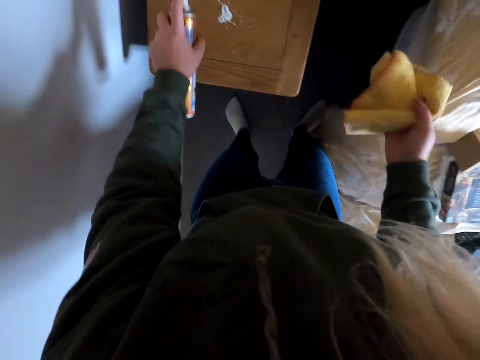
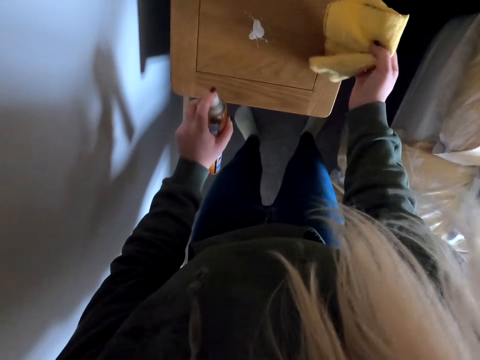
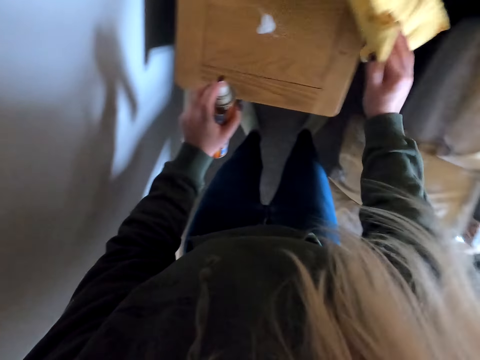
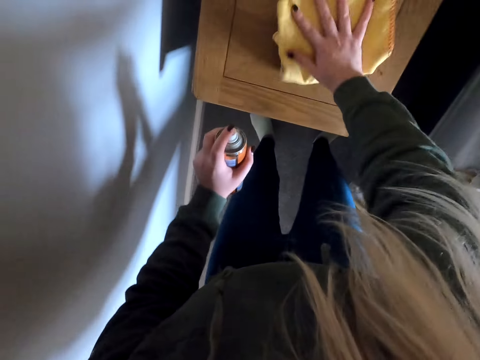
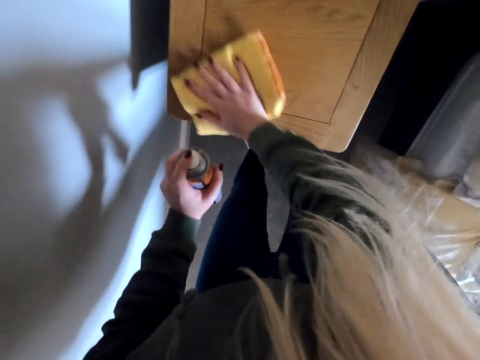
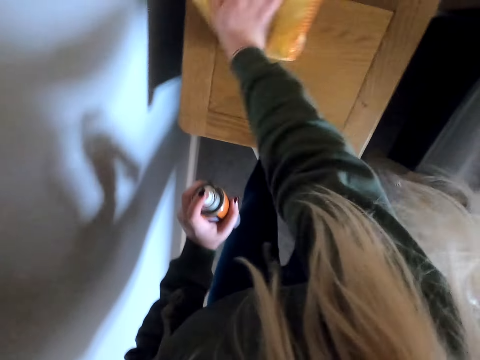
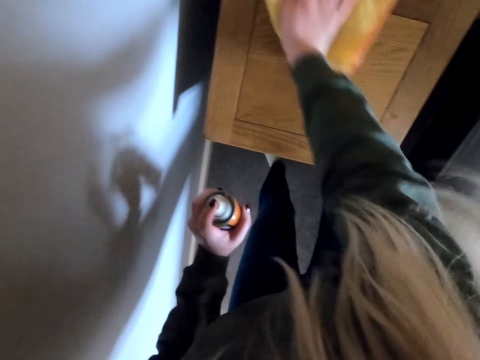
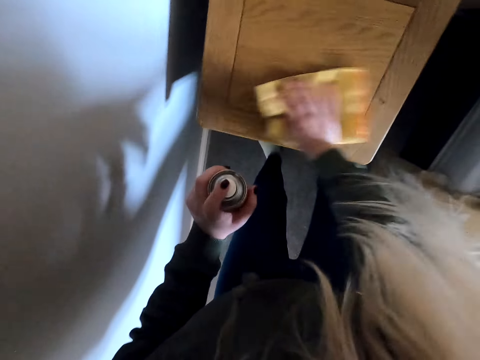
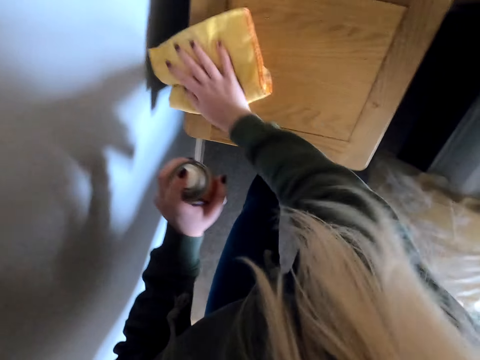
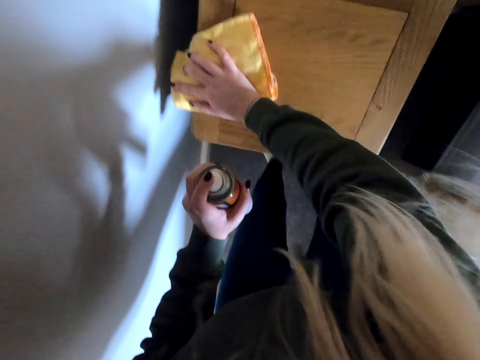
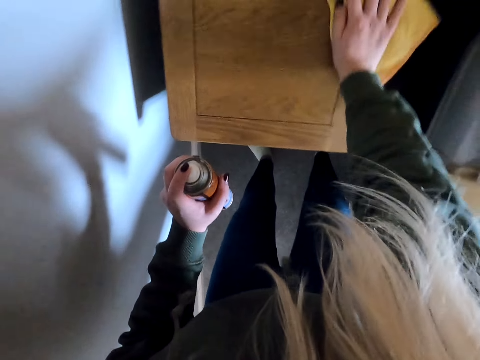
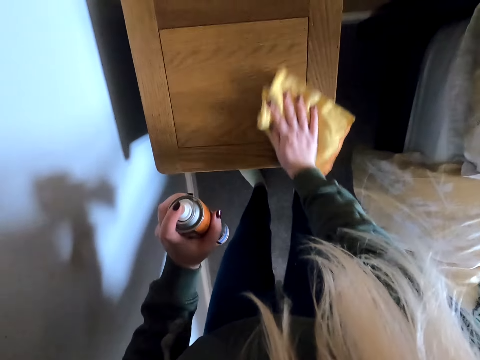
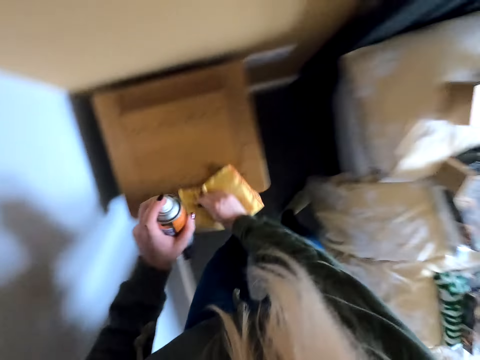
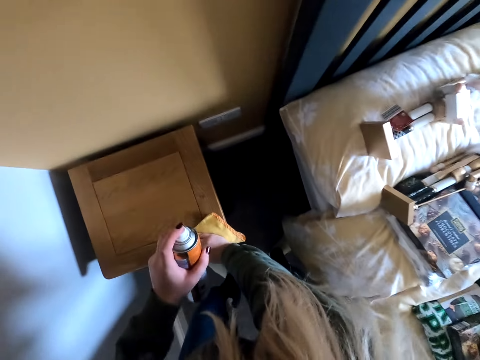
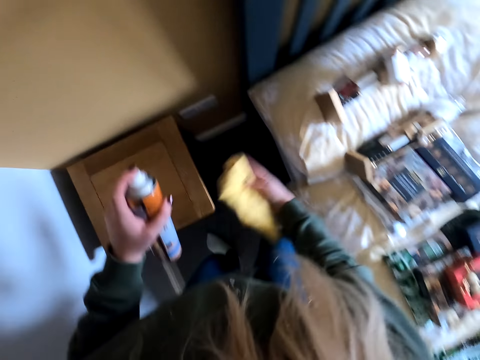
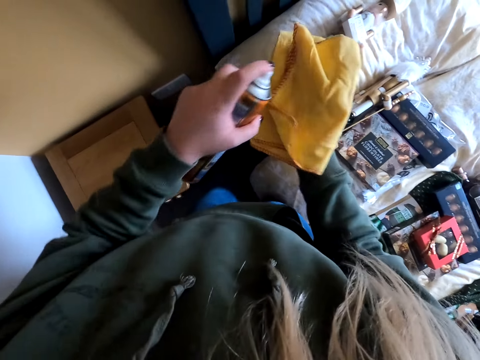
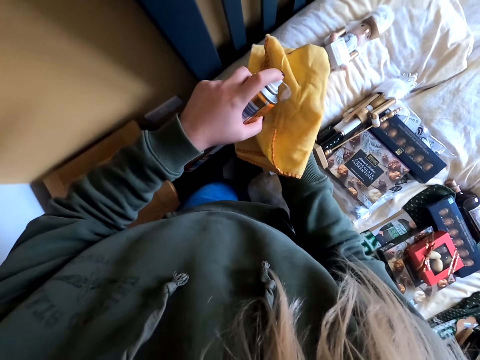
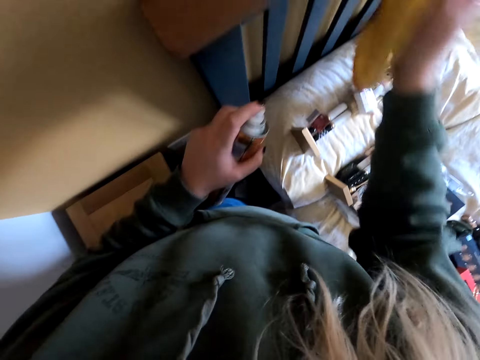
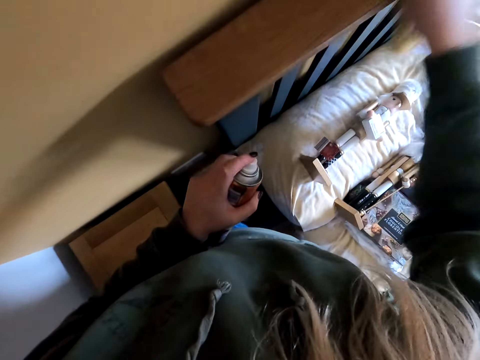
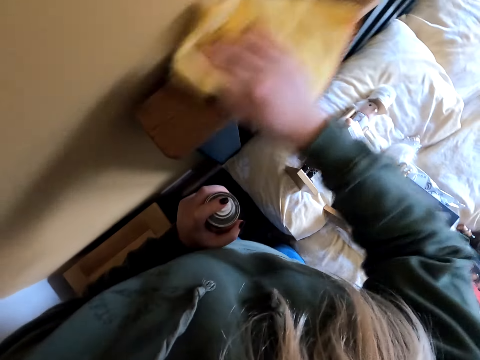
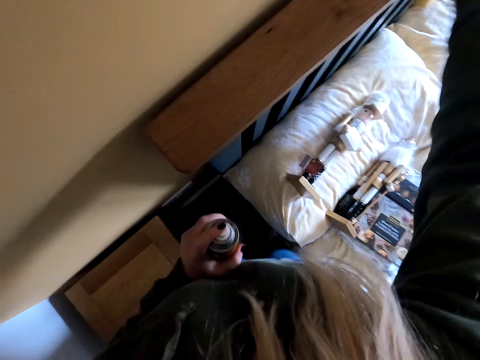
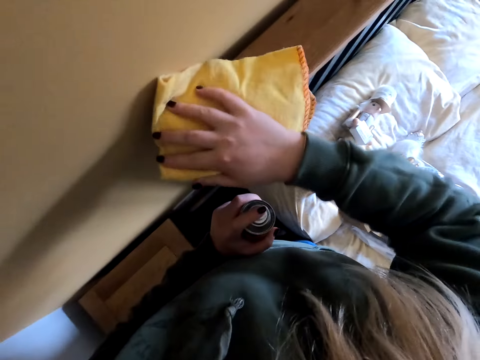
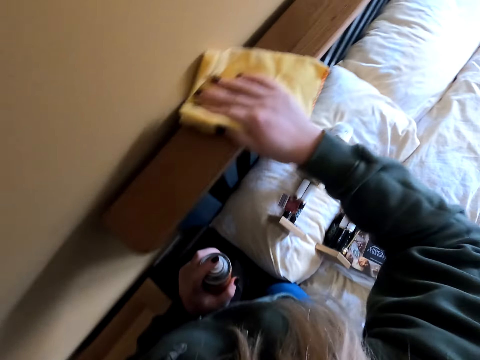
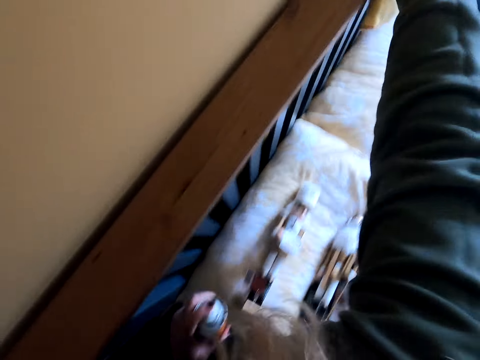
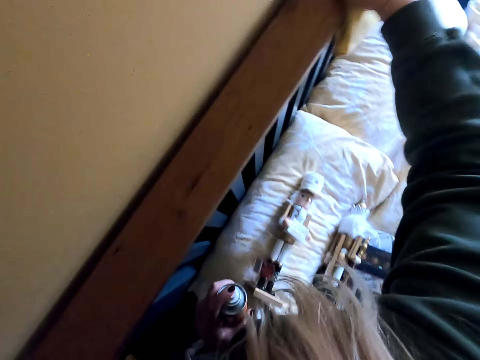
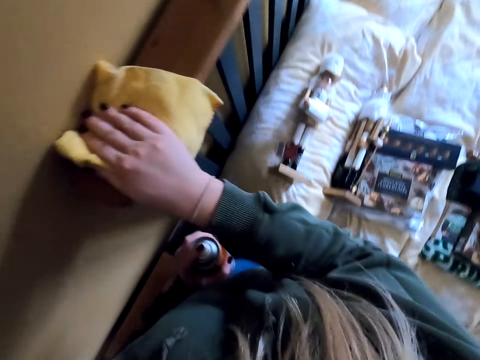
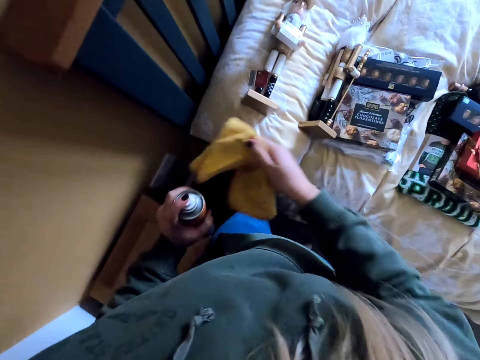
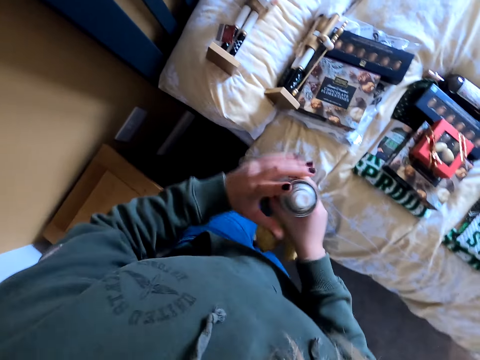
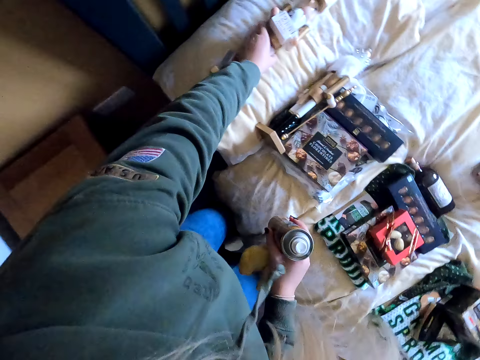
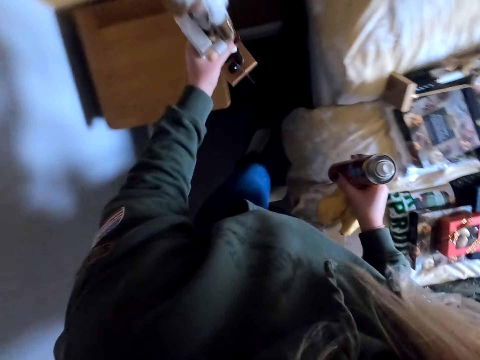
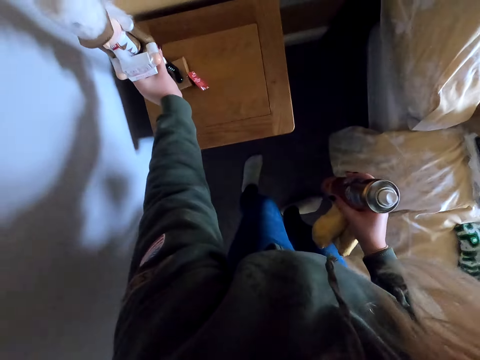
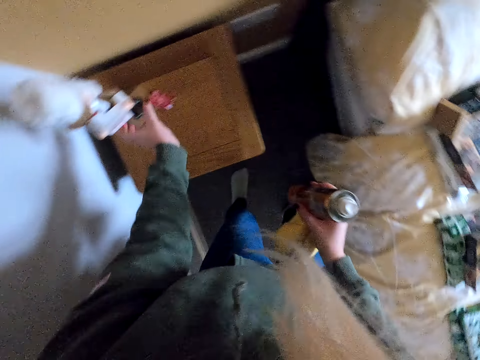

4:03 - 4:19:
The camera wearer sprays the stool. They wipe the stool. They spray polish on the polish cloth. They wipe the bed stand. They pick up a stand. They place the stand on the stool.

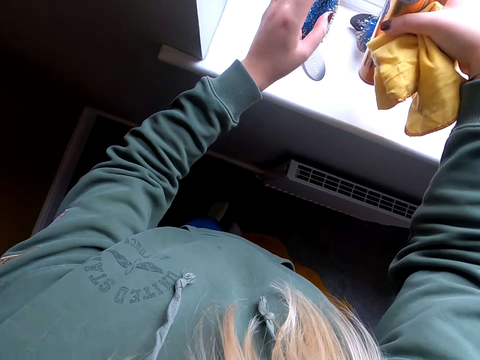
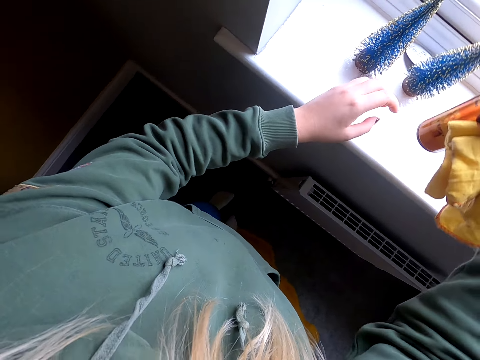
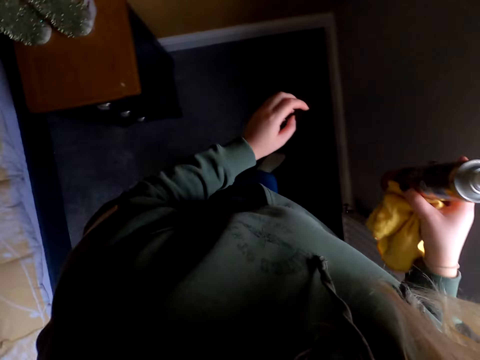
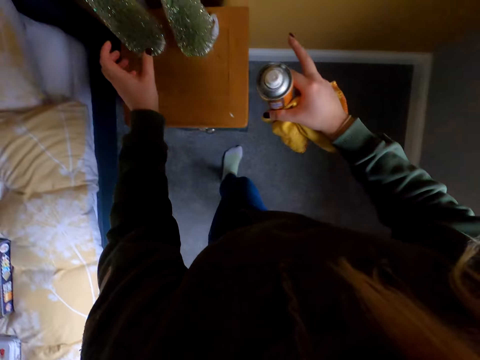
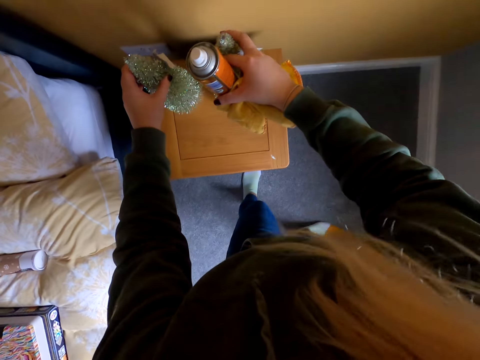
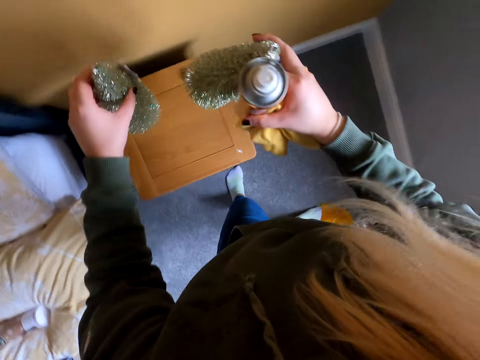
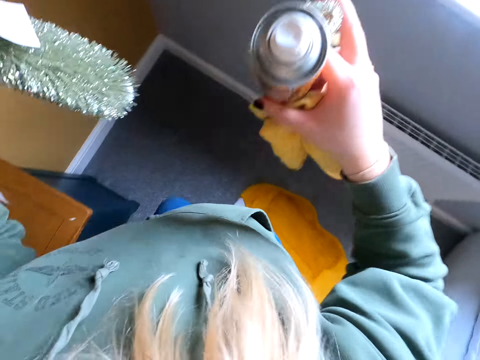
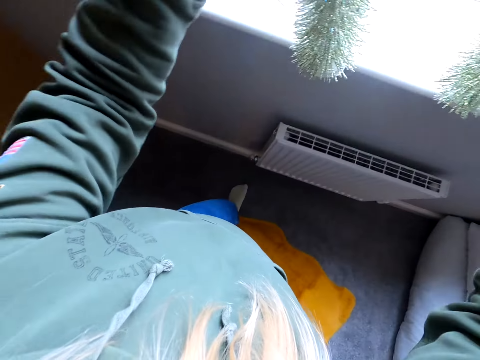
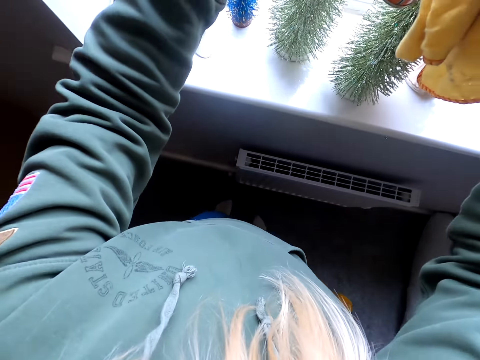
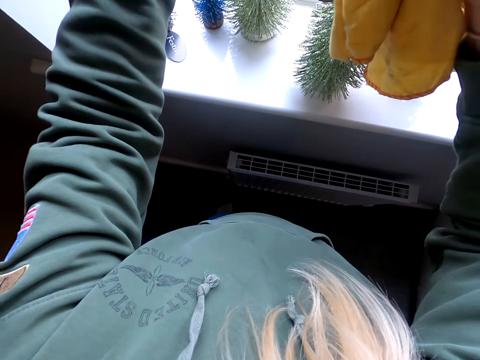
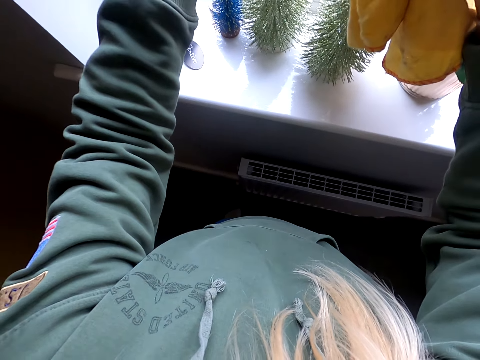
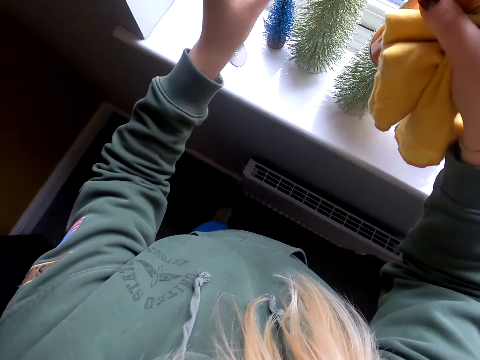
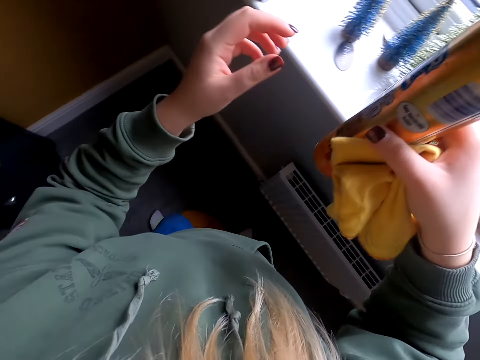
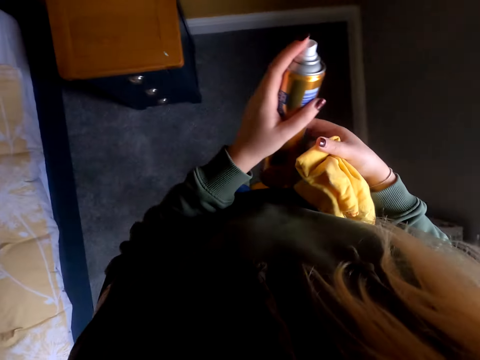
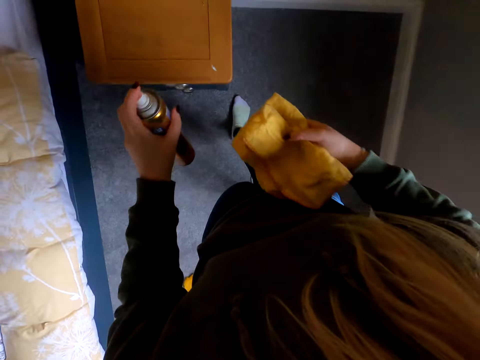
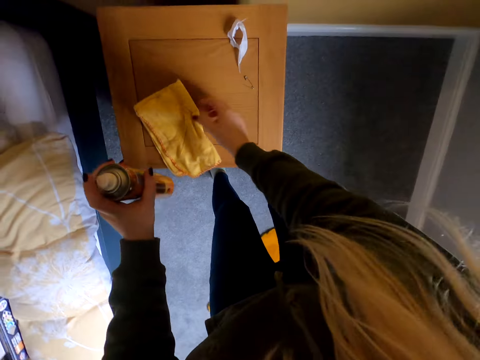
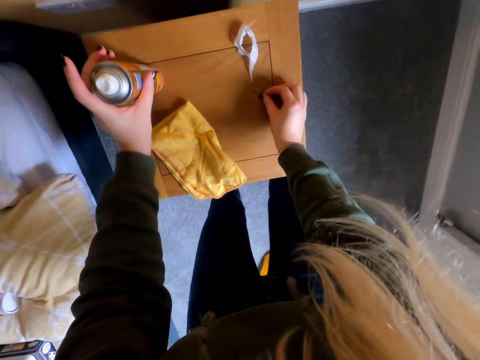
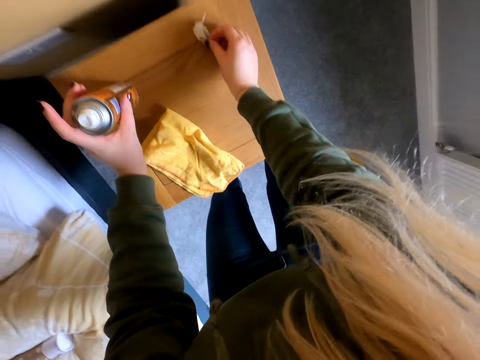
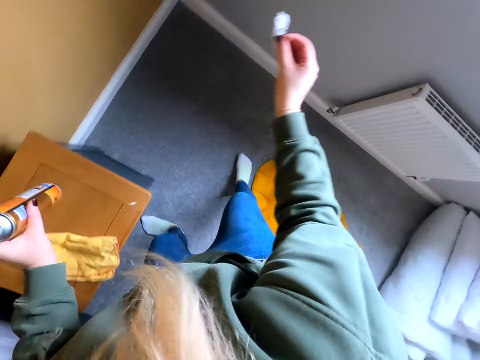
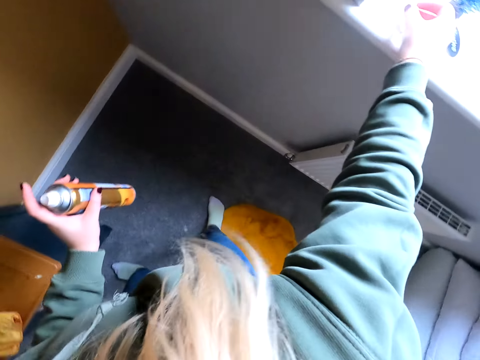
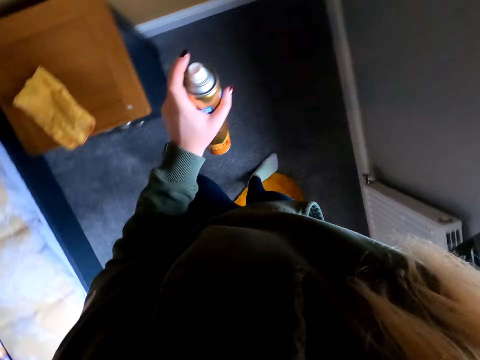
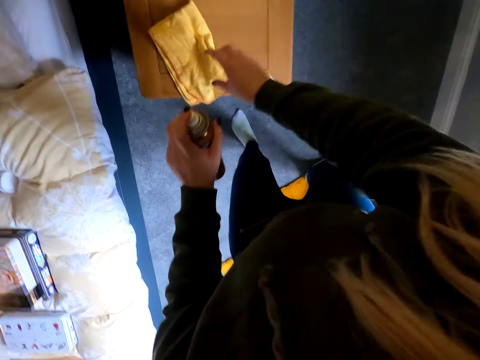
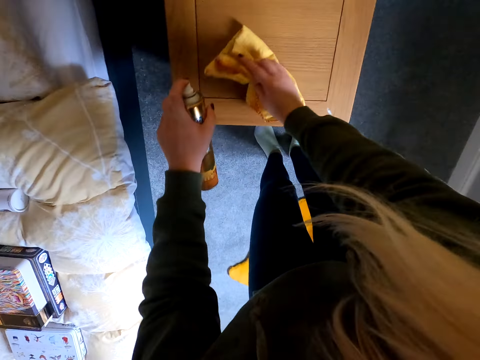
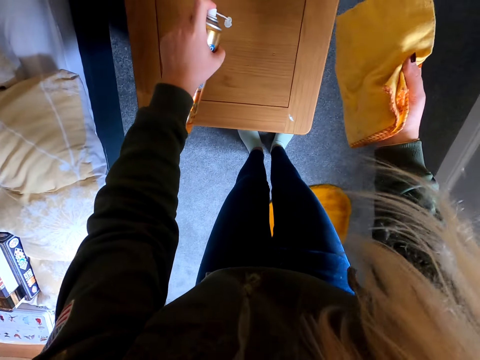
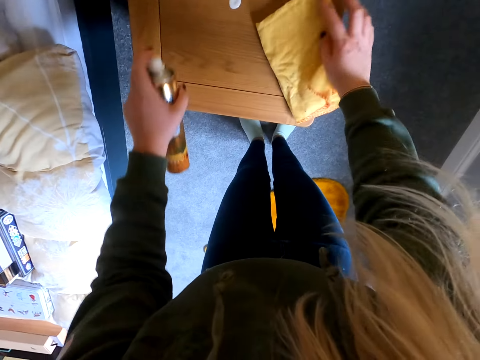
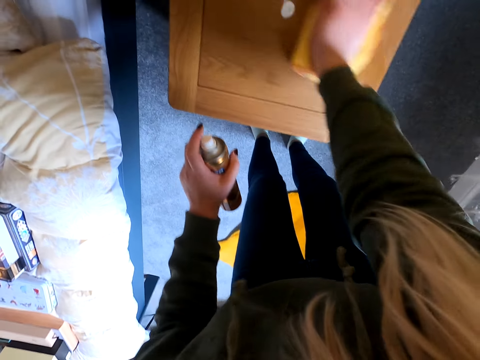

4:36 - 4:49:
The camera wearer moves around. They pick up the artificial trees. They move around. They place the trees on the window. They move around. They place the towel down. They place the bottle on the stool. They pick up a paper from the side bed drawer. They move around. They place the paper on the window. They hold the towel. They spray polish on the side bed drawer.
